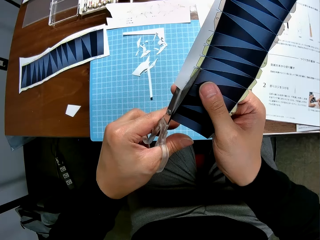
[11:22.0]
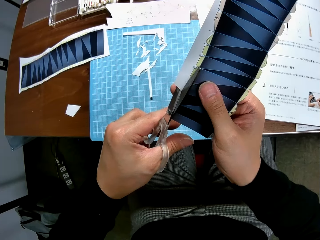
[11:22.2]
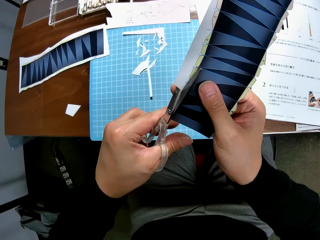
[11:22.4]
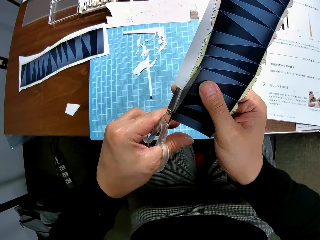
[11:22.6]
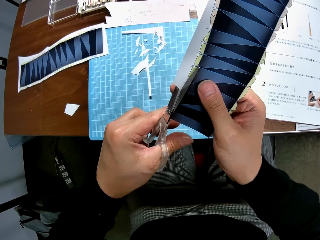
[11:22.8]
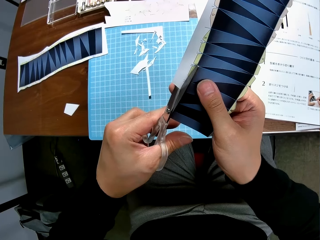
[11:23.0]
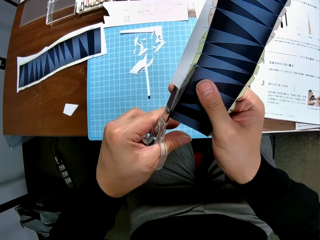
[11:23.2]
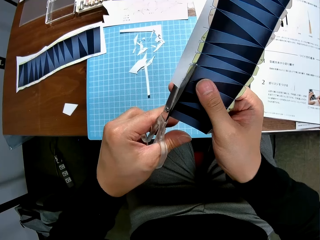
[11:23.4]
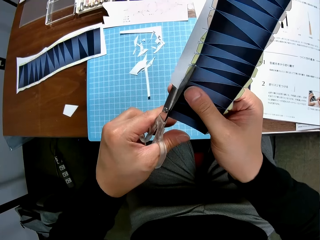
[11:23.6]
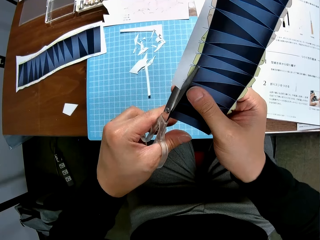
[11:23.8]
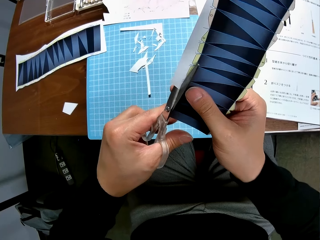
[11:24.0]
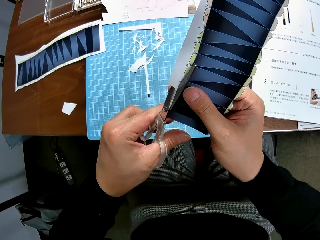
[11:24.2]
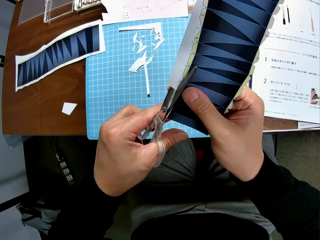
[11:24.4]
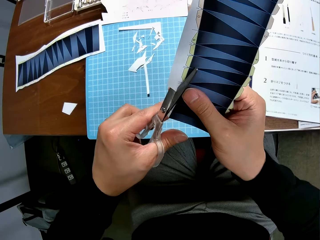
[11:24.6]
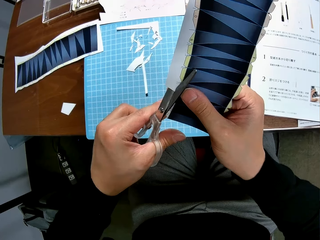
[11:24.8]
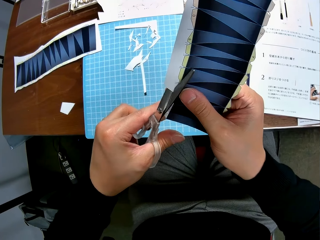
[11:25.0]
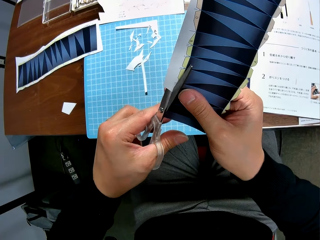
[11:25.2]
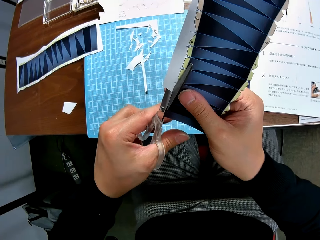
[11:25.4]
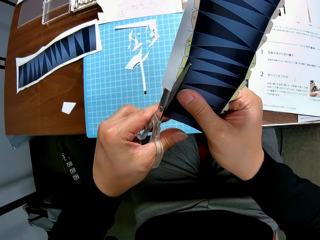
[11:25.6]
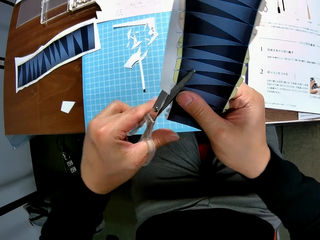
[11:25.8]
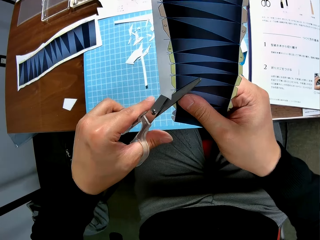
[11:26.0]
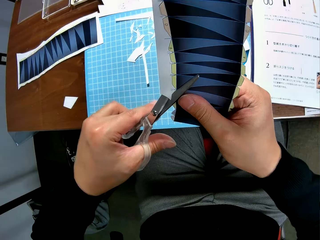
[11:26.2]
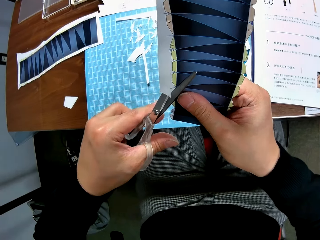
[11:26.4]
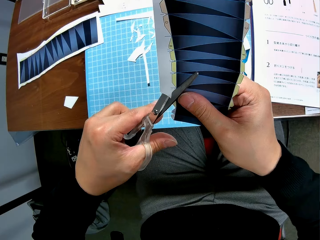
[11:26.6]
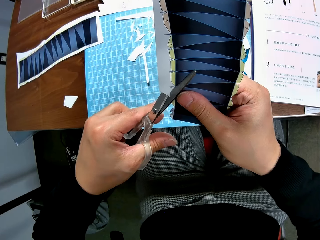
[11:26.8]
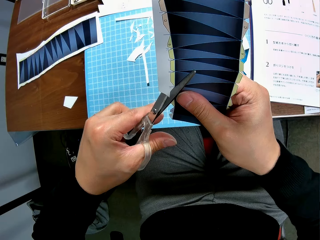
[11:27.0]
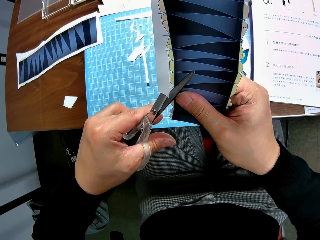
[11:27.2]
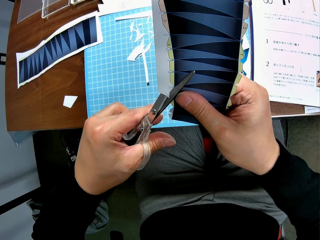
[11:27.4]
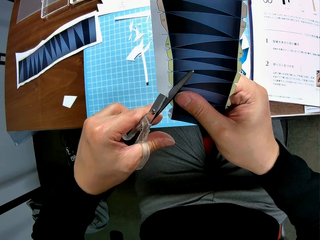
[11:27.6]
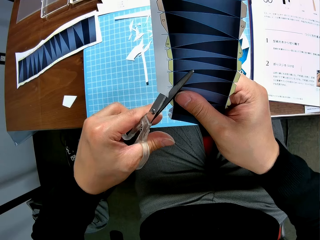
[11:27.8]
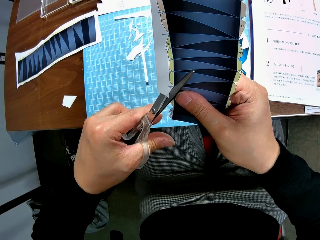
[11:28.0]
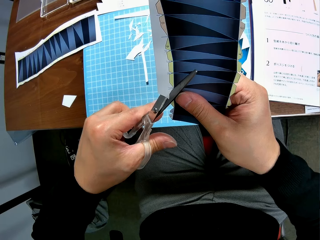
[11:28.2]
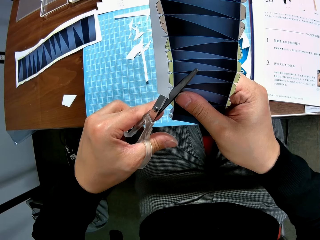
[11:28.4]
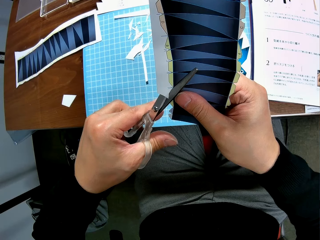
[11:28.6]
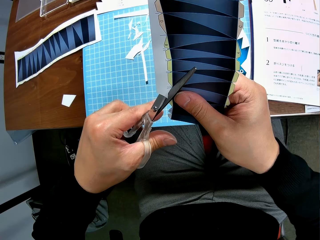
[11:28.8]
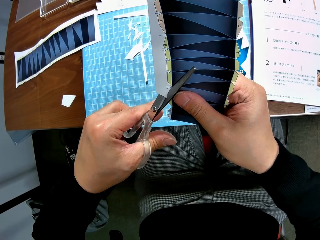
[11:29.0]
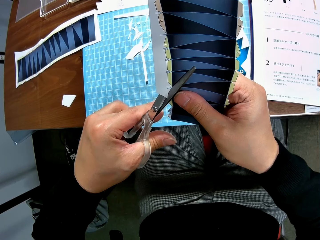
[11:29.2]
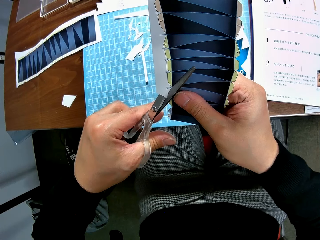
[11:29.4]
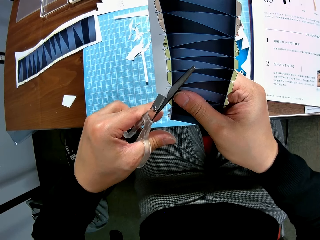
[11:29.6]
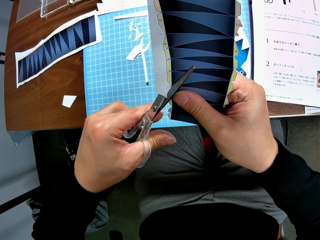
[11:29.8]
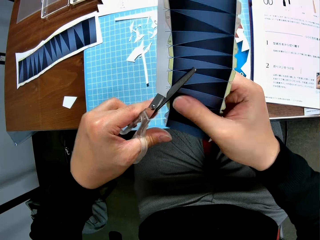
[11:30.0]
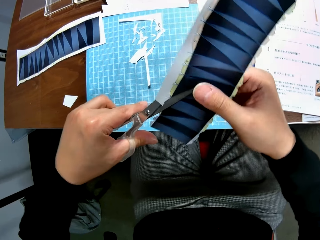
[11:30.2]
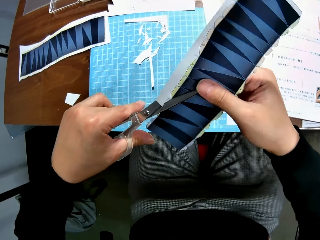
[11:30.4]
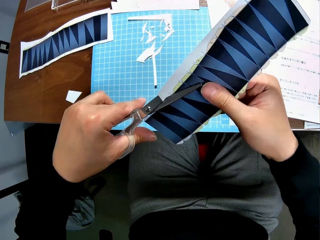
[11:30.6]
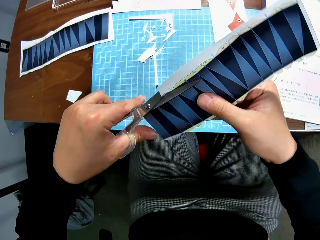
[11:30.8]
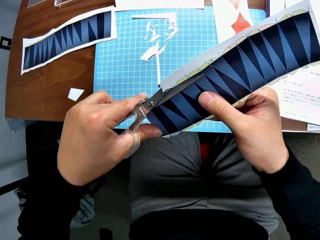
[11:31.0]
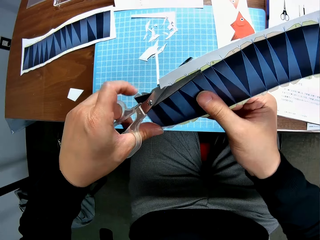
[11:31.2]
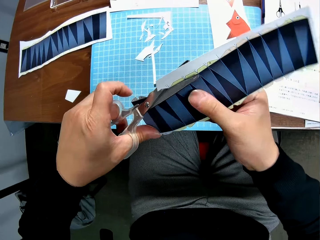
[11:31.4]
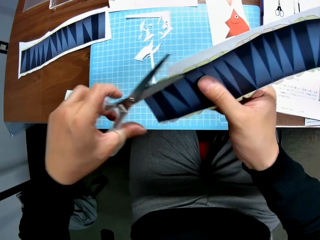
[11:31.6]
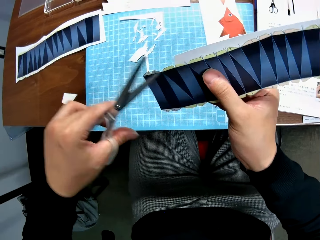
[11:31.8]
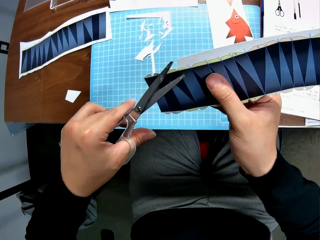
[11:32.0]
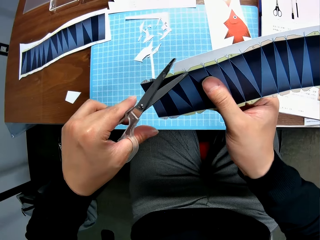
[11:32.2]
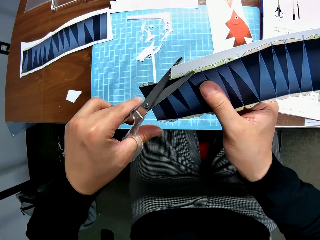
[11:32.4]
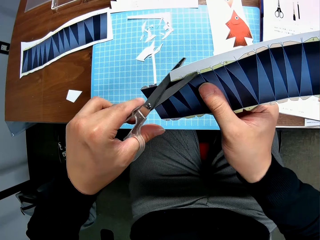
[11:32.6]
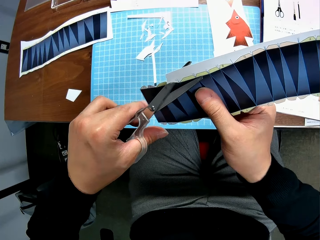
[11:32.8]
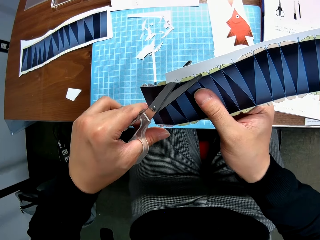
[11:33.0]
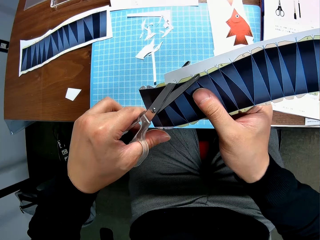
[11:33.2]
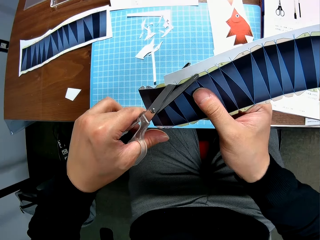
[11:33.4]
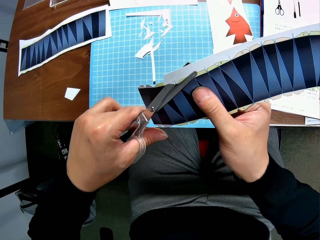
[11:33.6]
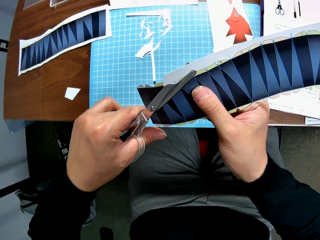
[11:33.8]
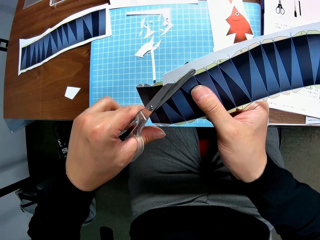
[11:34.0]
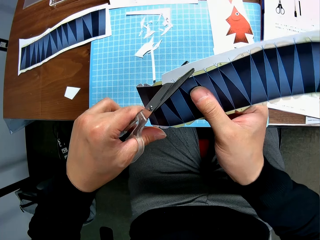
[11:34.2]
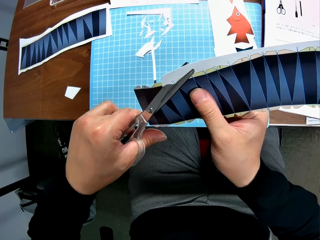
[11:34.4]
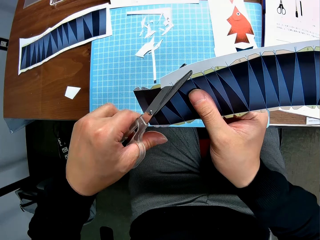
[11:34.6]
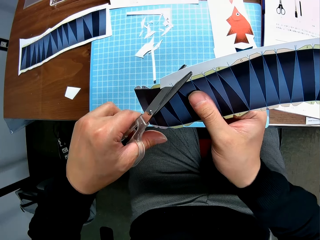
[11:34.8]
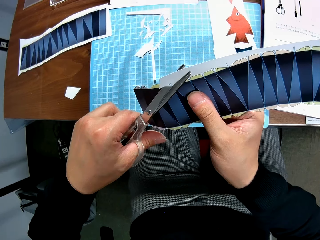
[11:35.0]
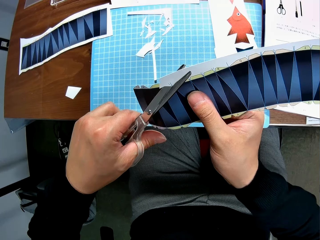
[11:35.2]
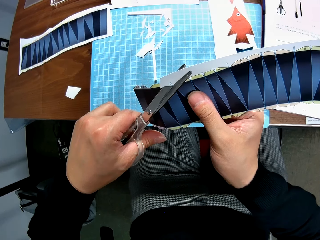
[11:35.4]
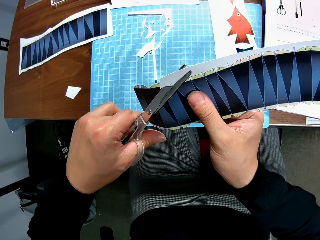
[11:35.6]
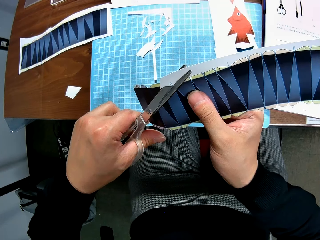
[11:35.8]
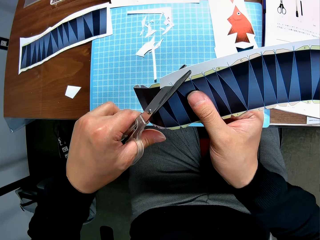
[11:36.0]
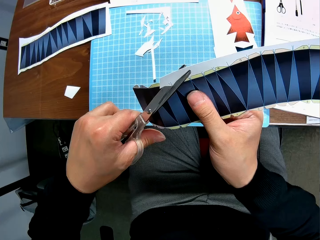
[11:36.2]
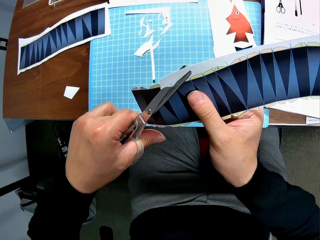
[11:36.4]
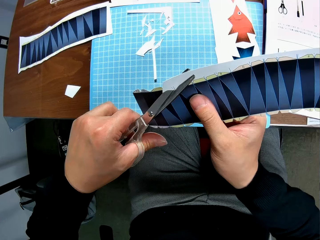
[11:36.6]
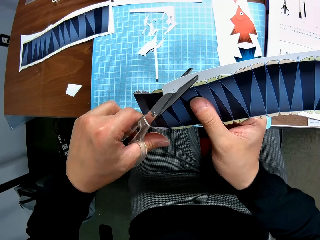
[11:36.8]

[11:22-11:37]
The camera wearer turns the paper over. They cut the paper with scissors.

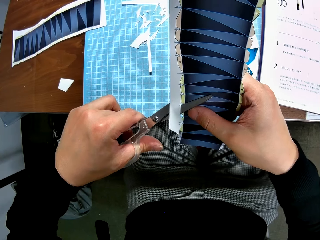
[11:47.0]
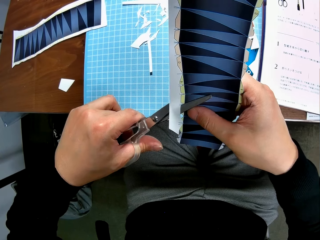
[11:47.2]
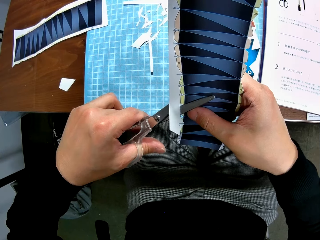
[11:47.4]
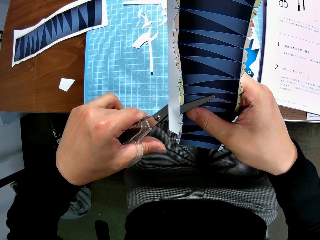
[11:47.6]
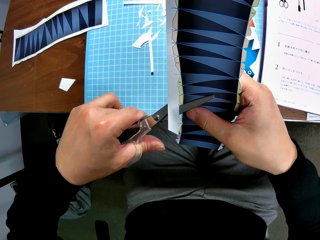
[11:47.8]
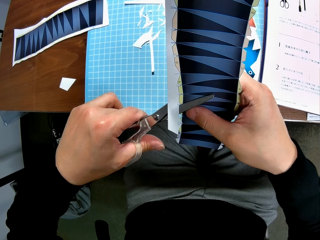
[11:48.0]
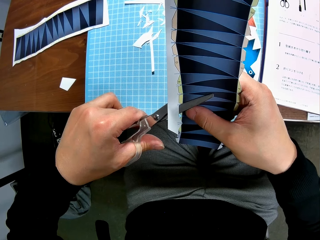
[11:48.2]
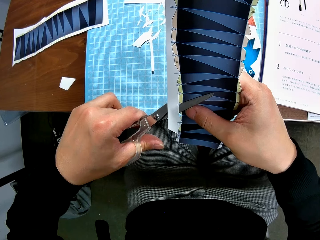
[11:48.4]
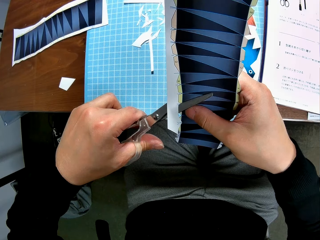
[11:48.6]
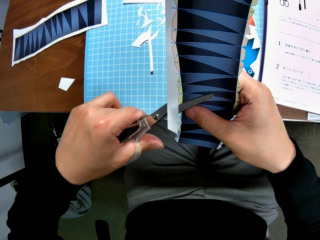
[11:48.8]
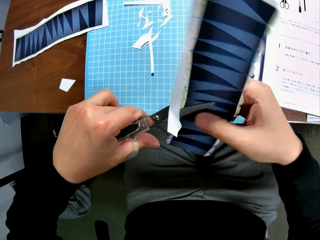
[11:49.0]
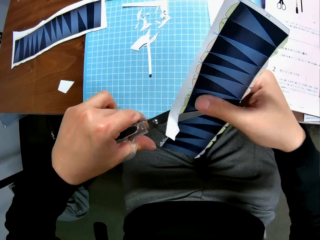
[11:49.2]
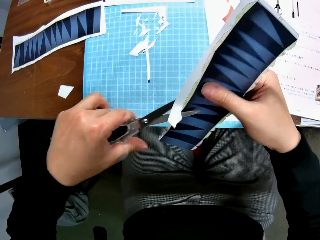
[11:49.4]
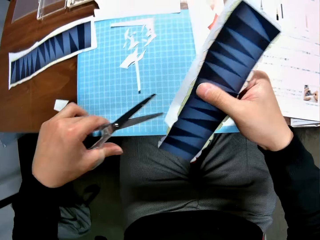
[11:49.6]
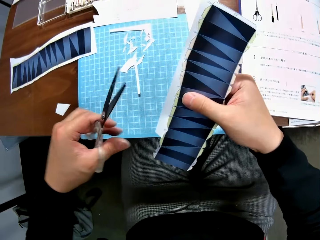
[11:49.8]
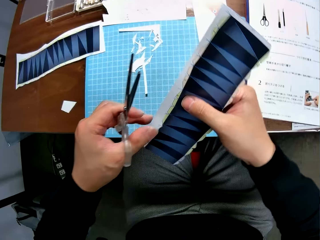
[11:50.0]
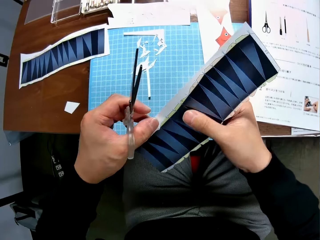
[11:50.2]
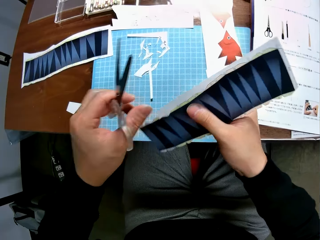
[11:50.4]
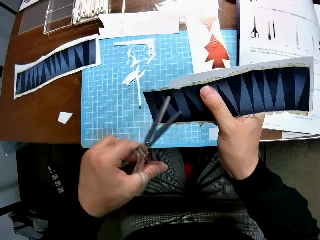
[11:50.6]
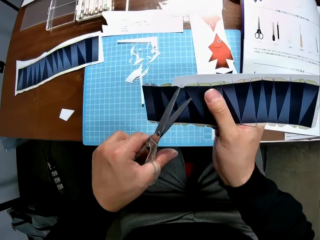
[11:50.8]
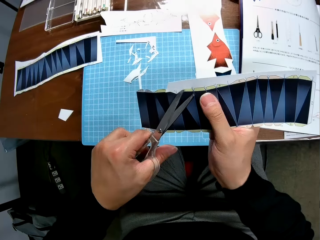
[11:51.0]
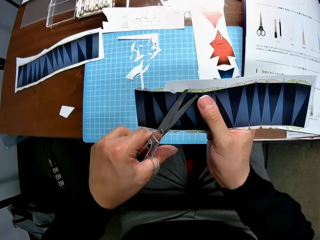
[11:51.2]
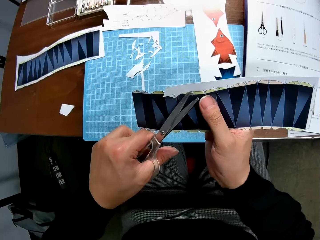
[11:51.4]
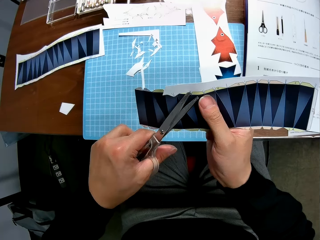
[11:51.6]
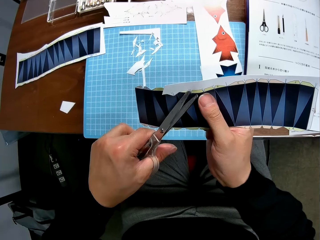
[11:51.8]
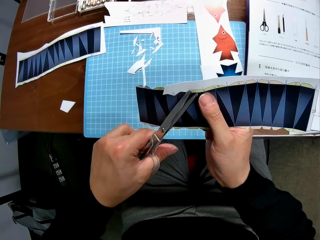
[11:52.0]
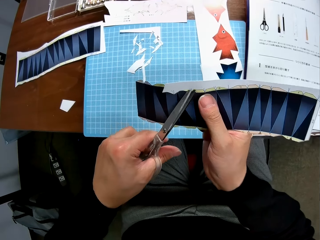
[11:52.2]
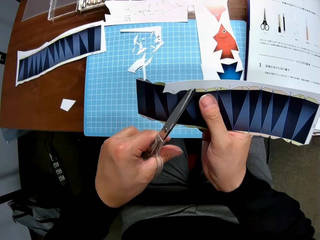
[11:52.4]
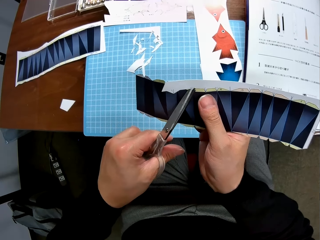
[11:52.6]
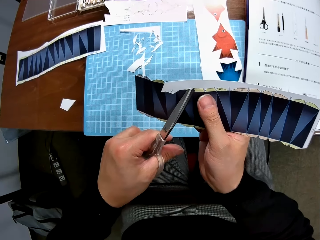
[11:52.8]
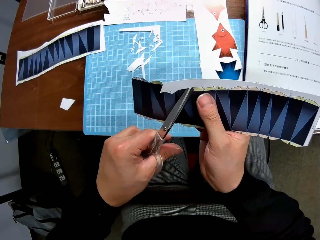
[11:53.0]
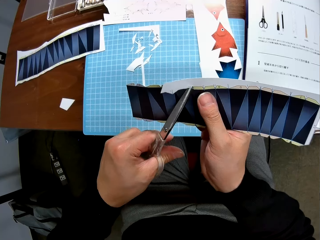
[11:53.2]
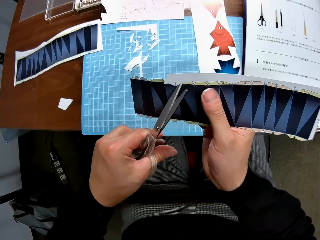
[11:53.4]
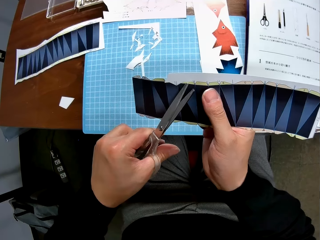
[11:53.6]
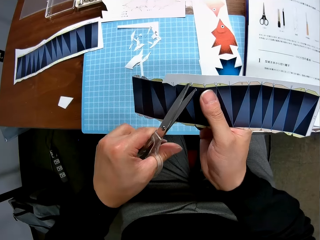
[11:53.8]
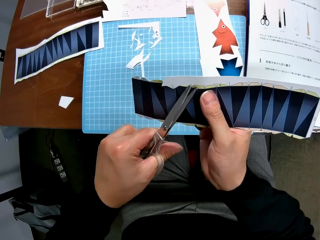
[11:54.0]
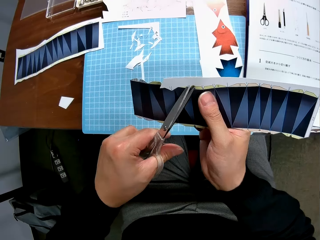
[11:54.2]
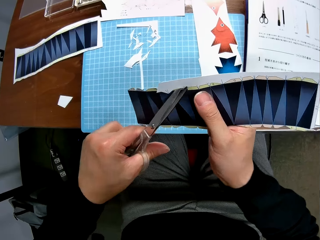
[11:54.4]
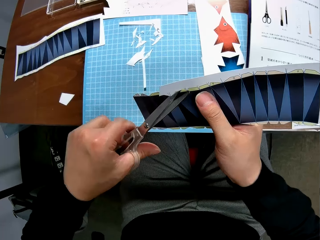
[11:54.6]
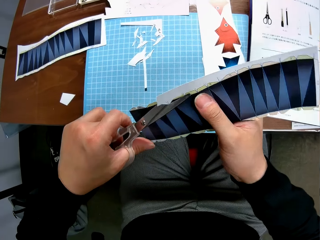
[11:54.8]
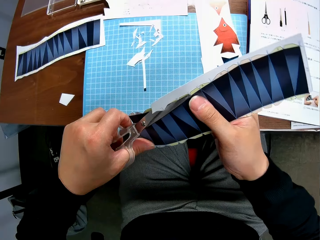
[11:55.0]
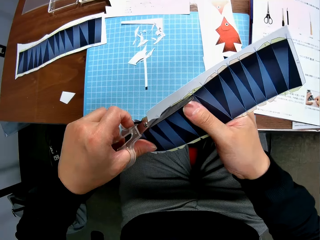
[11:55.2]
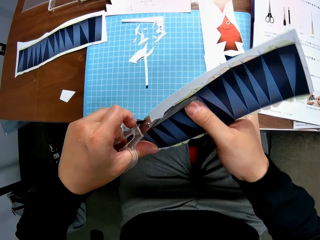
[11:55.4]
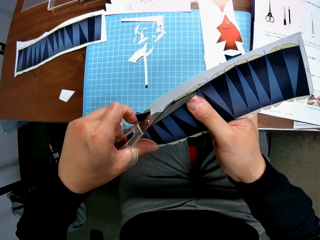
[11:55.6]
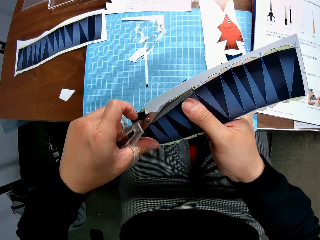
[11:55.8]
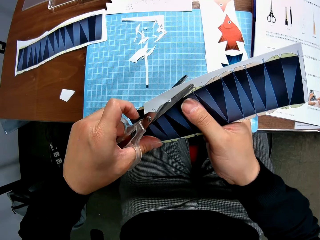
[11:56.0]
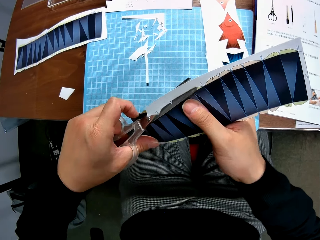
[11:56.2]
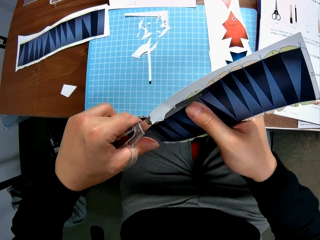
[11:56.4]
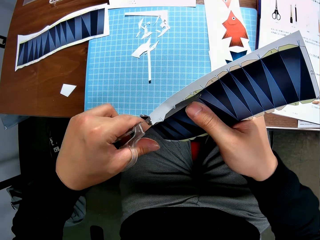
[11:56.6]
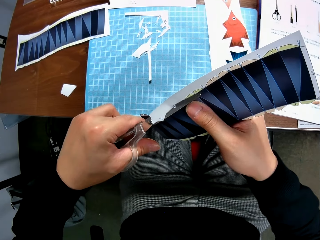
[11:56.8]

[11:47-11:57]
The camera wearer turns the paper over. They cut the paper with scissors.
